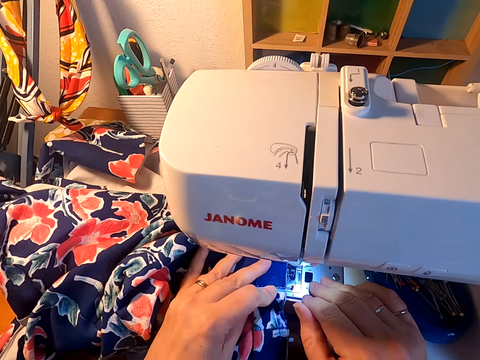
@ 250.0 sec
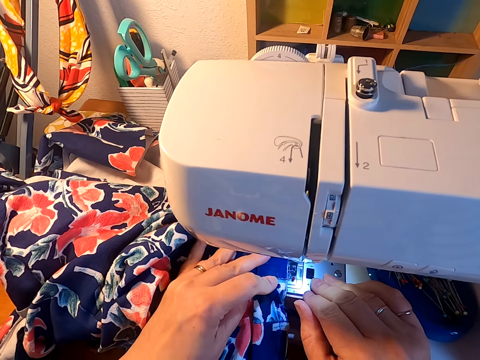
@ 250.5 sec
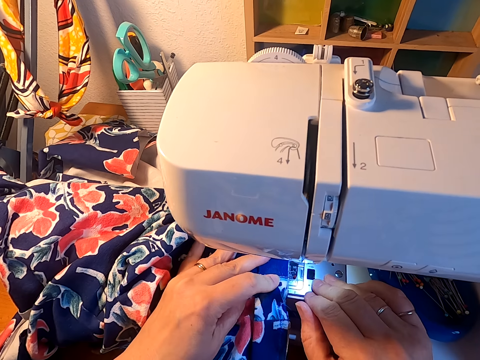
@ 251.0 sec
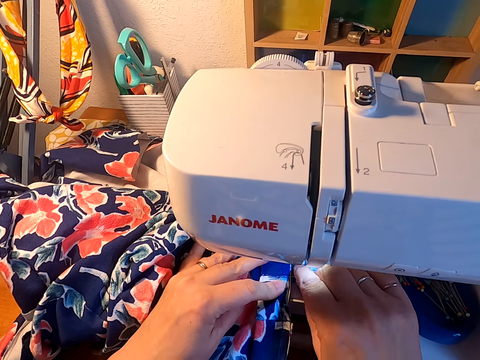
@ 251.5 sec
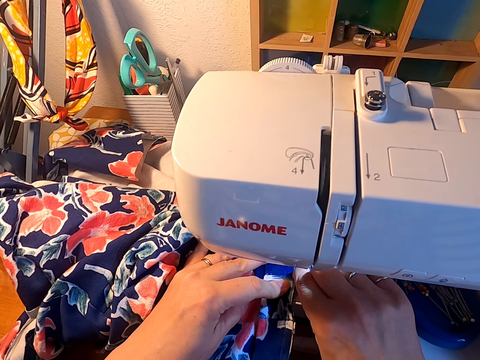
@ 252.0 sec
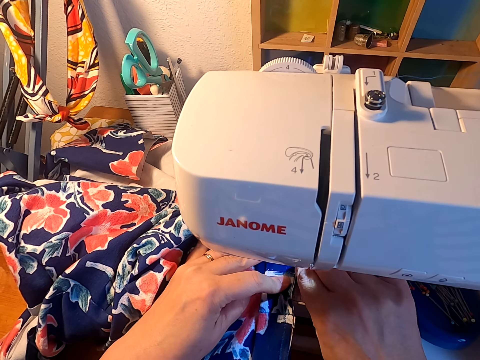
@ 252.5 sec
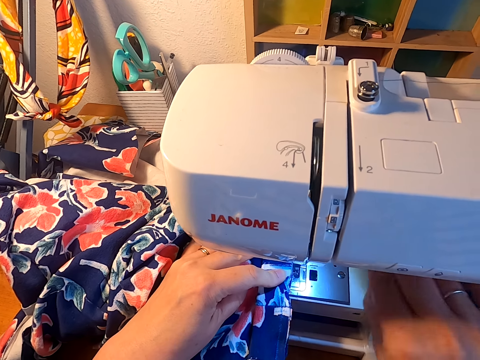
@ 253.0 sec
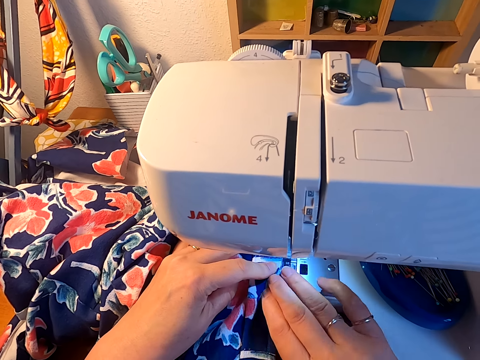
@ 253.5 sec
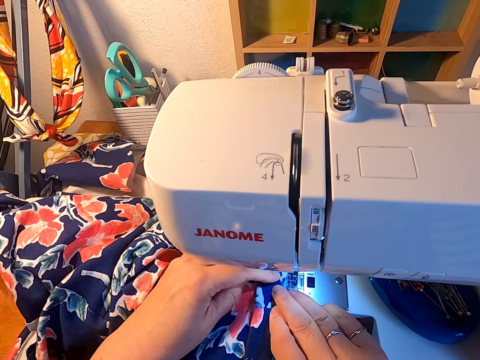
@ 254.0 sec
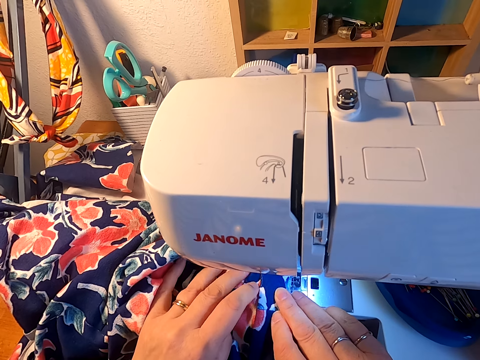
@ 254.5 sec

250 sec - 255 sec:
The camera wearer sews the cloth on the sewing machine. They remove a pin from the cloth. They sew the cloth on the sewing machine.

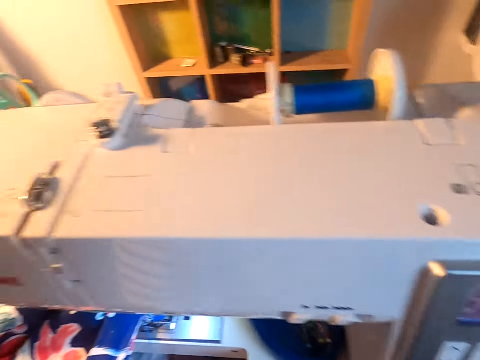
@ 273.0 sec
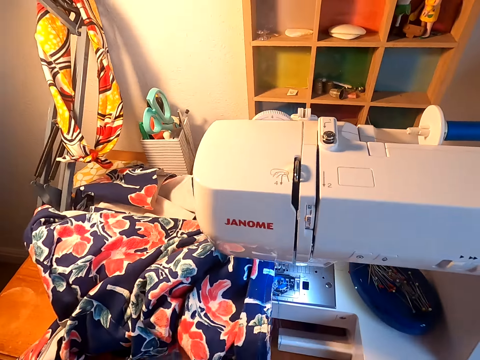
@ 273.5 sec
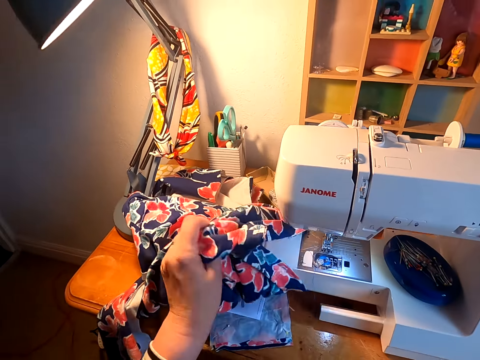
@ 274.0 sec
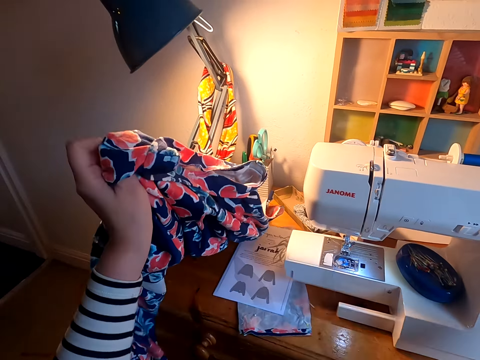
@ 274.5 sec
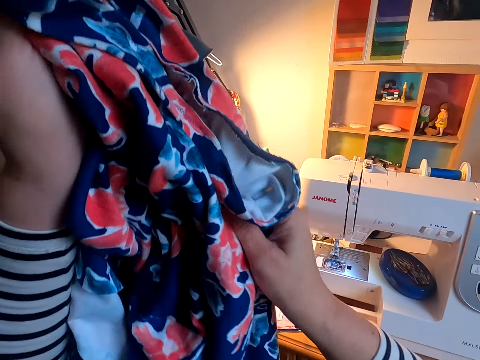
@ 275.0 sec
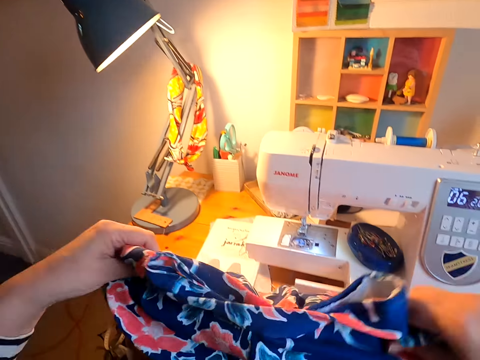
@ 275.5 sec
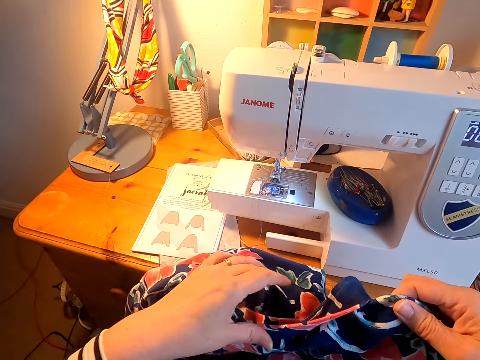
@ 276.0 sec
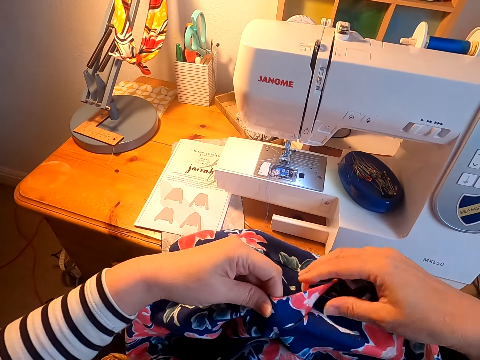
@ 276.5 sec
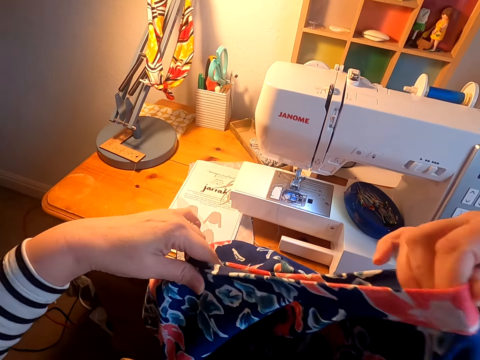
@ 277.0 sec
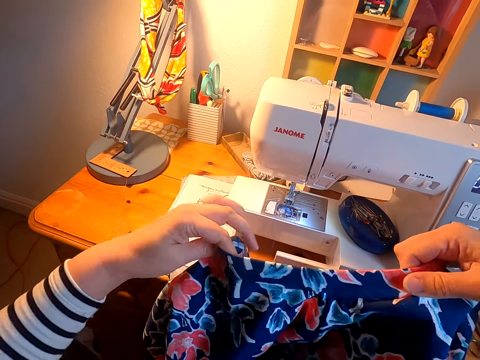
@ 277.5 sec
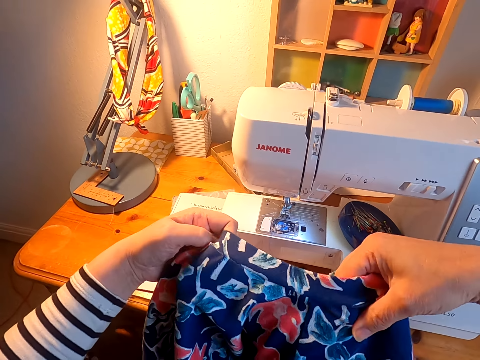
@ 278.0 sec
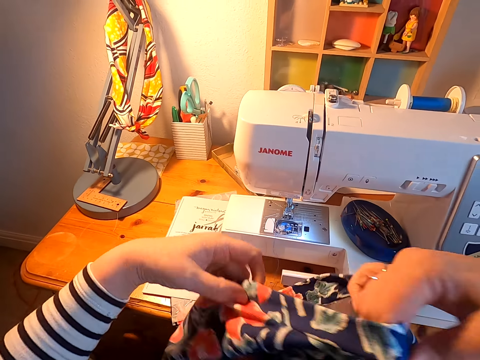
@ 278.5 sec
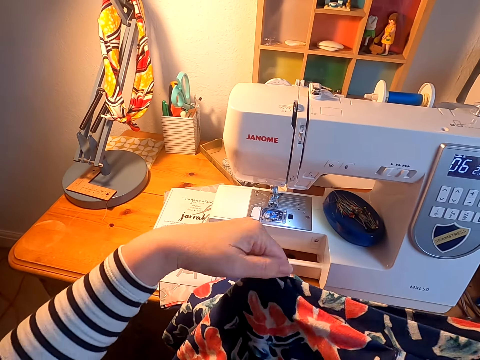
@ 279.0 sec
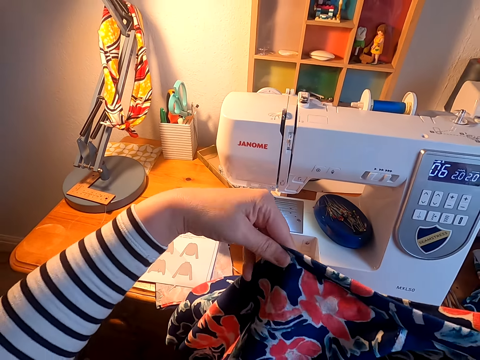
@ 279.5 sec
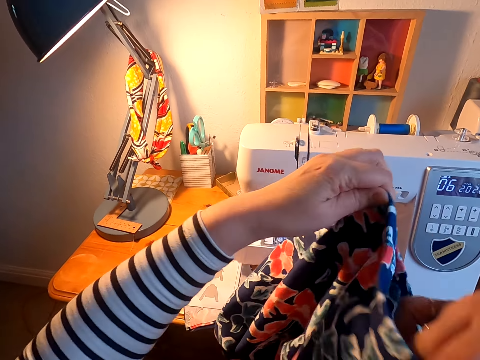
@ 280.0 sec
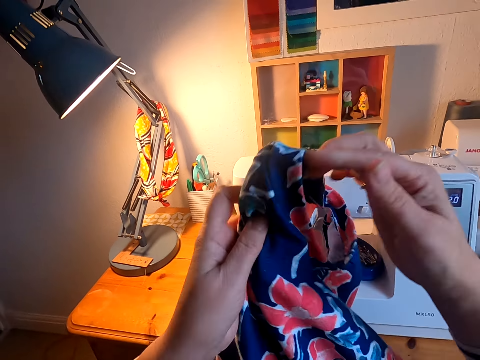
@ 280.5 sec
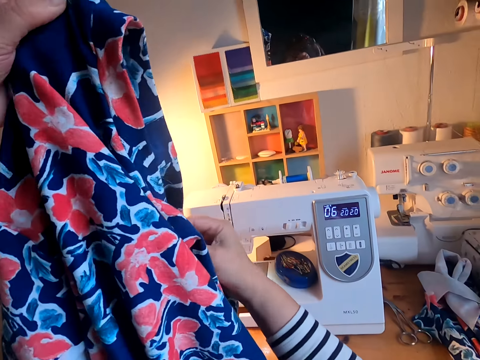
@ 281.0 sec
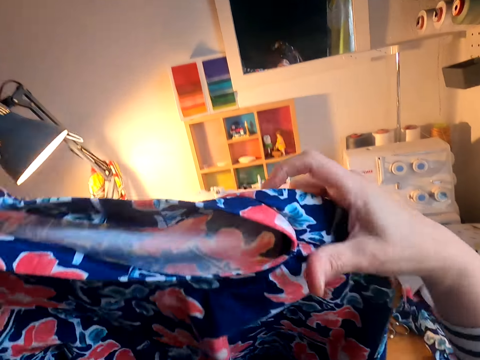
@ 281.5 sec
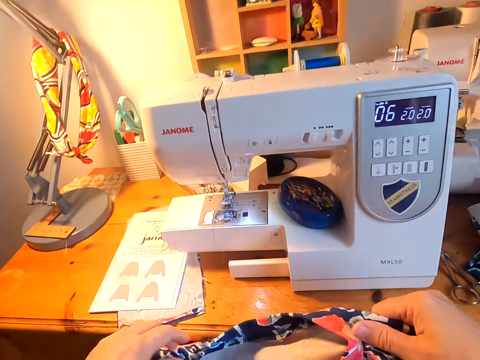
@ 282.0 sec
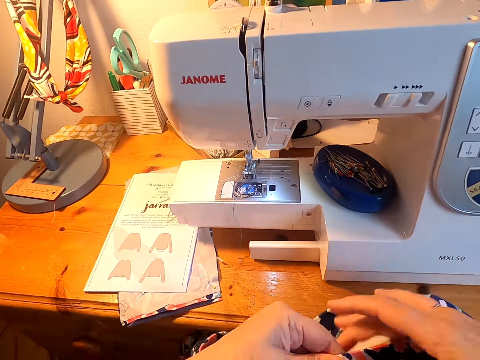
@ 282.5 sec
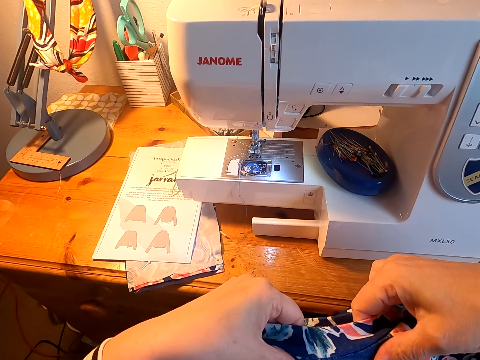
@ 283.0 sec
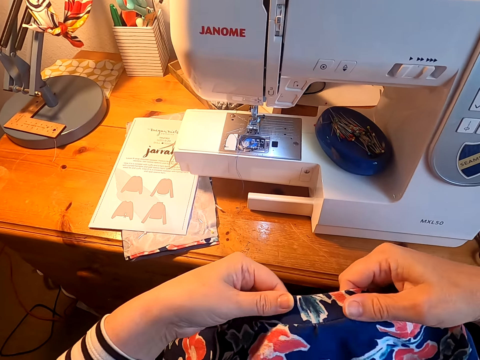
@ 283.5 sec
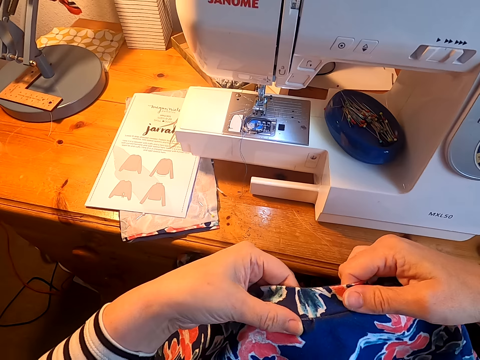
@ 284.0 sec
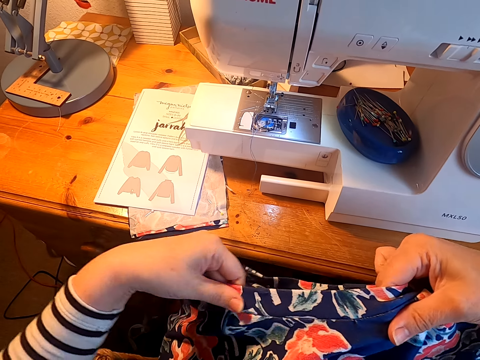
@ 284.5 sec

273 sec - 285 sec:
The camera wearer removes the cloth from the sewing machine. They stretch the cloth with both hands.

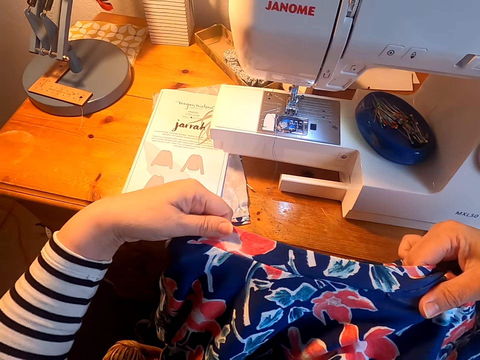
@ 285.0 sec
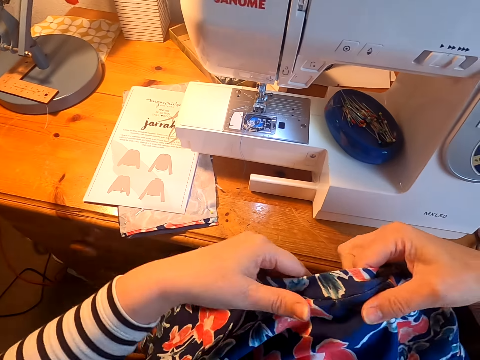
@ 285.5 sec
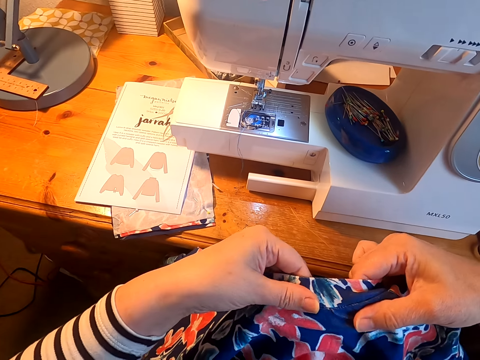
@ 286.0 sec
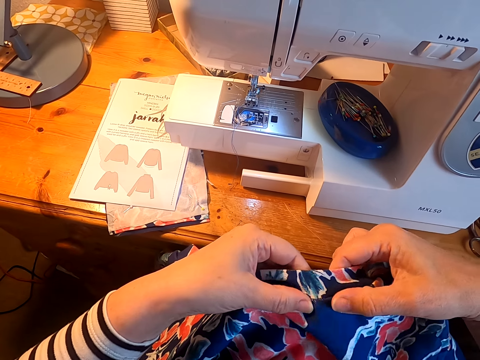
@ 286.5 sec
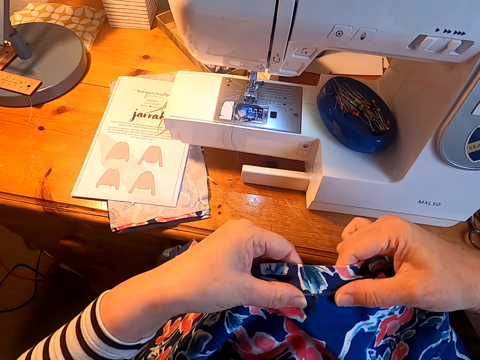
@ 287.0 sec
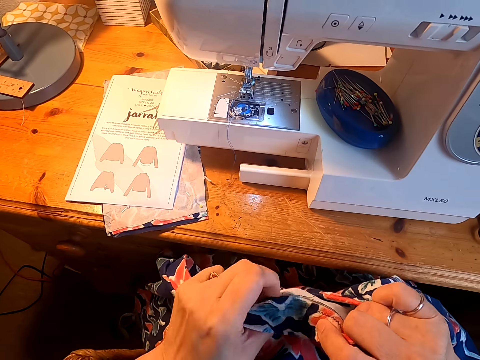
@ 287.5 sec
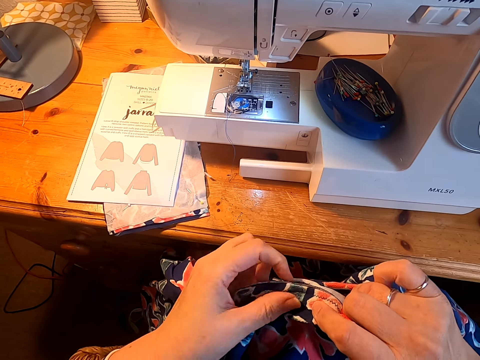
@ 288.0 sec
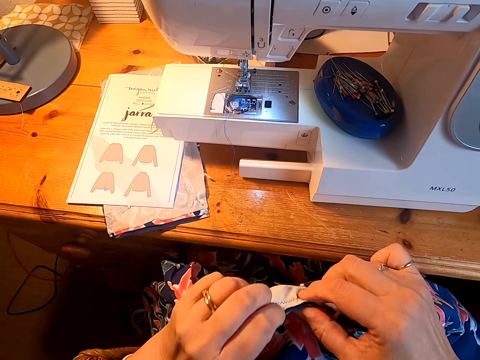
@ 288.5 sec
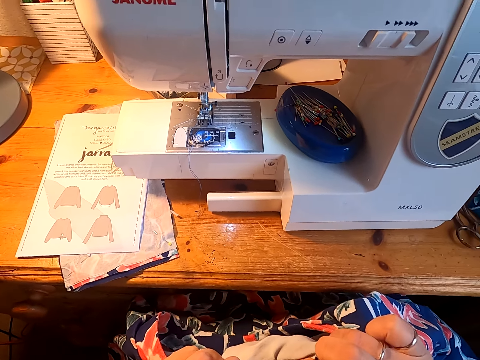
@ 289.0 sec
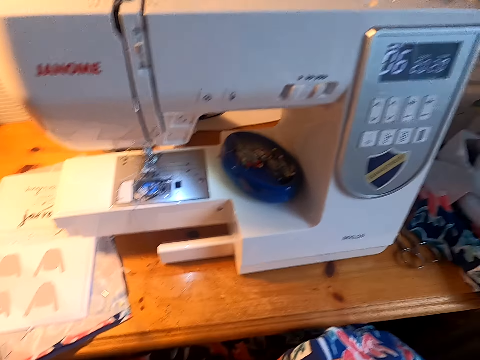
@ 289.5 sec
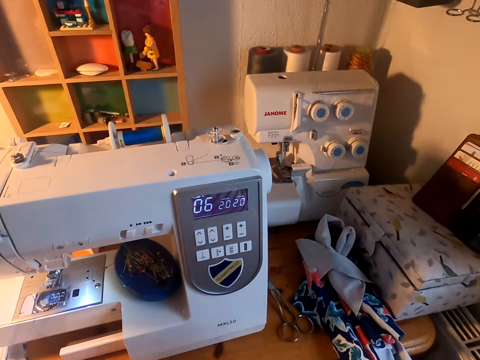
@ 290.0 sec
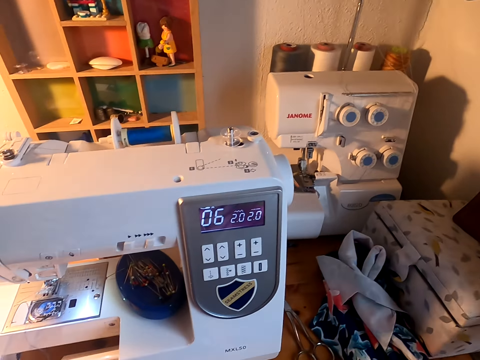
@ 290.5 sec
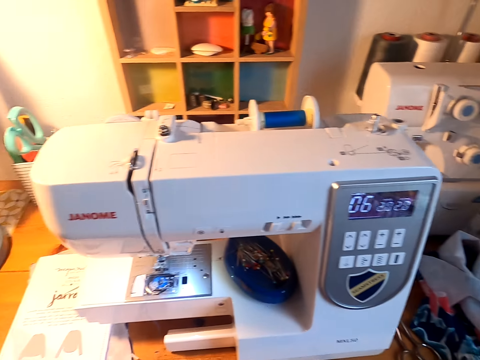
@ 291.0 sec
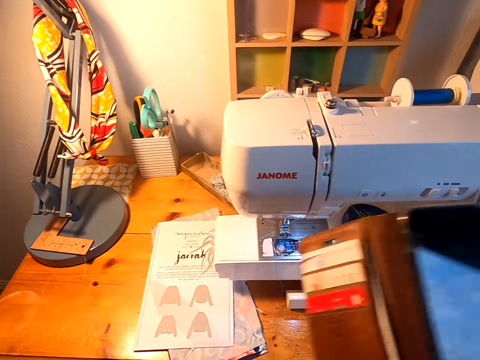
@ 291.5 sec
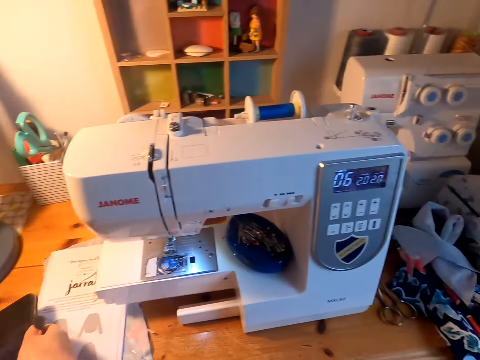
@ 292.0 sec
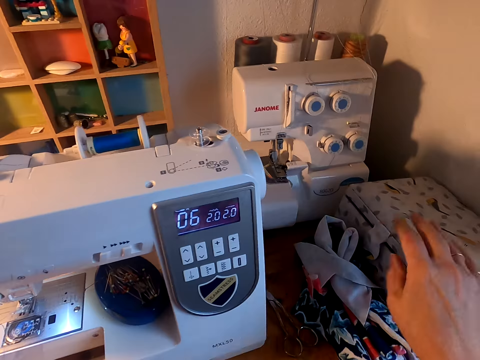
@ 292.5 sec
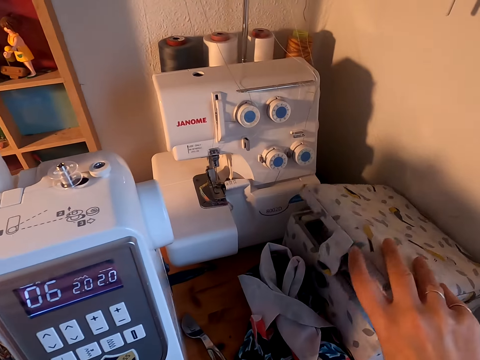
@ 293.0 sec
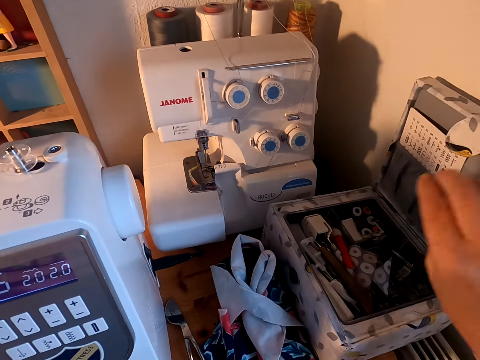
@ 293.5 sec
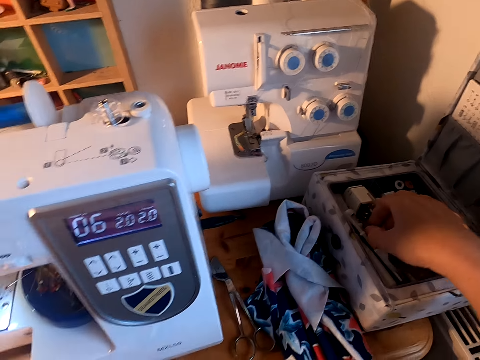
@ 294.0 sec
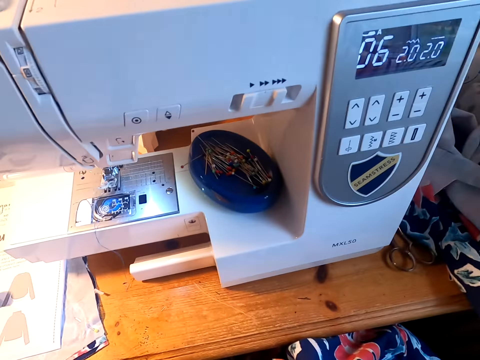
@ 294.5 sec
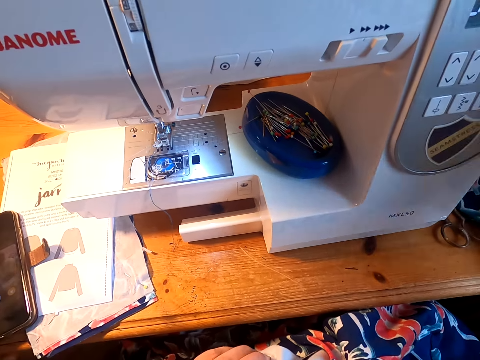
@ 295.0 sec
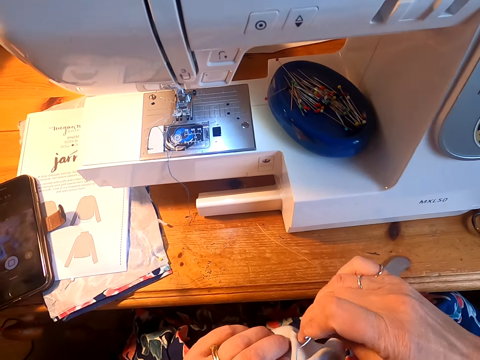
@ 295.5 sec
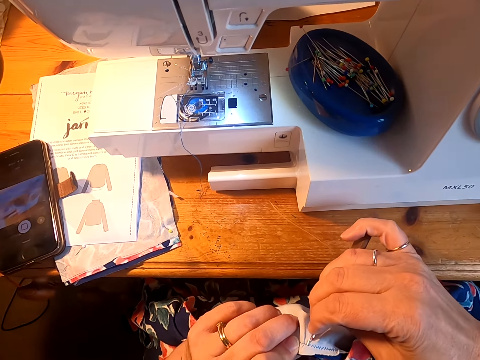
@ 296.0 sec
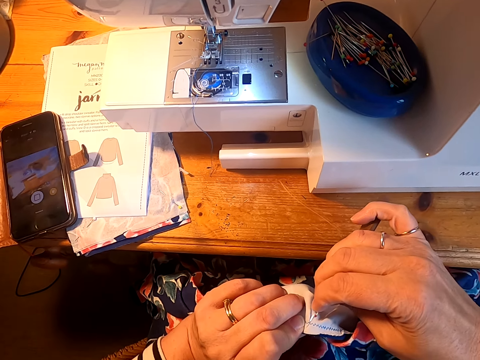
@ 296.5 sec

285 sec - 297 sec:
The camera wearer opens a sewing tool box. They take out a seam ripper.
